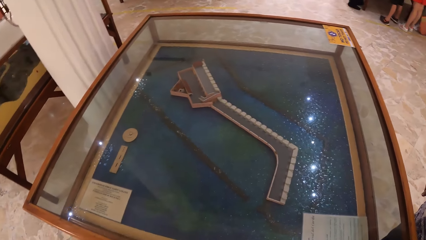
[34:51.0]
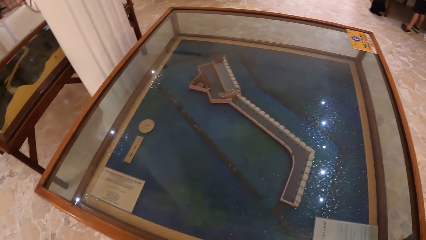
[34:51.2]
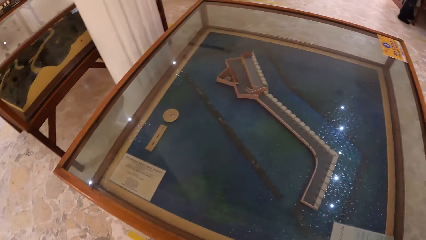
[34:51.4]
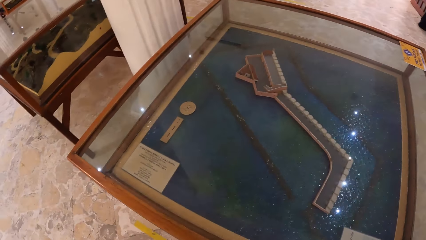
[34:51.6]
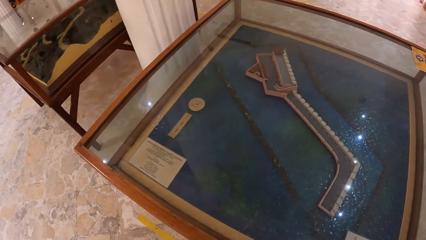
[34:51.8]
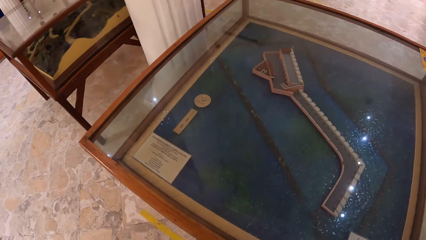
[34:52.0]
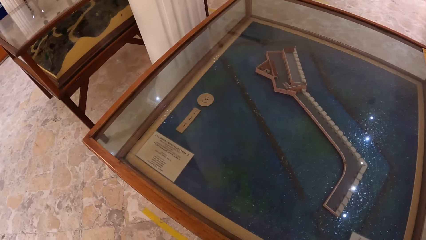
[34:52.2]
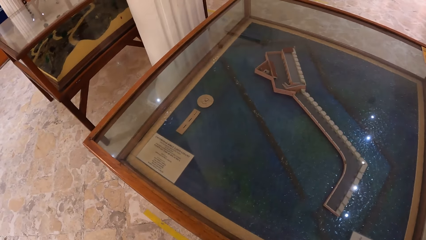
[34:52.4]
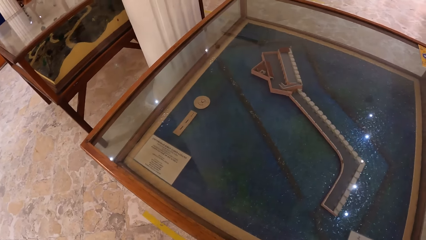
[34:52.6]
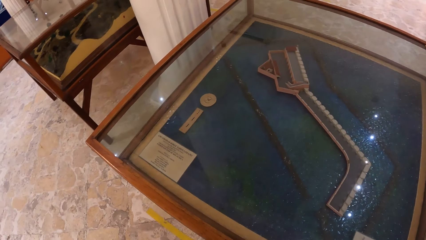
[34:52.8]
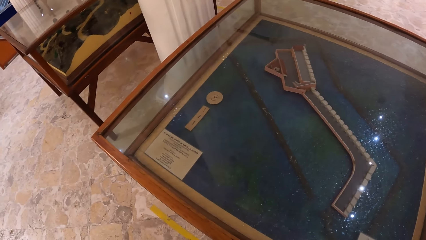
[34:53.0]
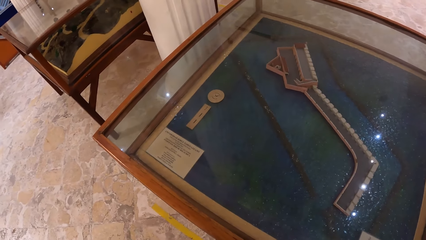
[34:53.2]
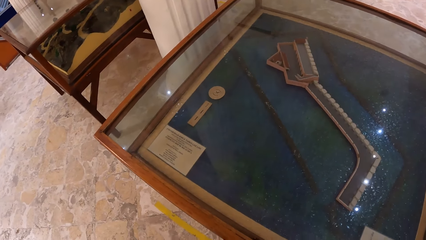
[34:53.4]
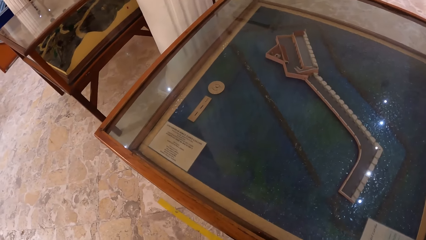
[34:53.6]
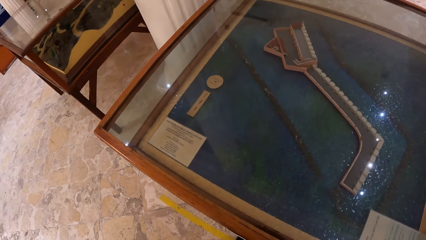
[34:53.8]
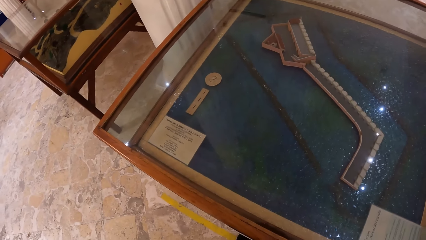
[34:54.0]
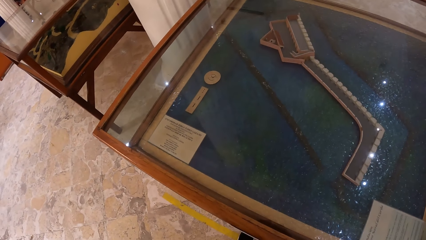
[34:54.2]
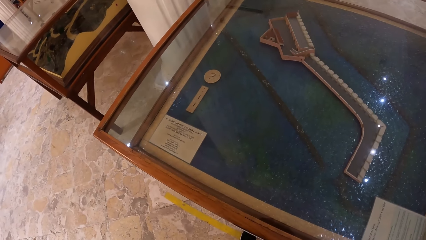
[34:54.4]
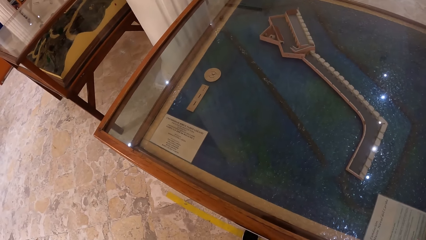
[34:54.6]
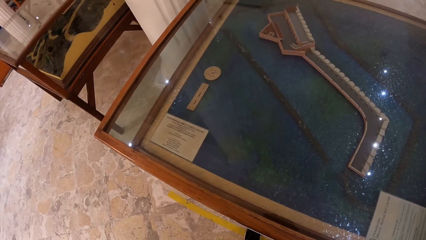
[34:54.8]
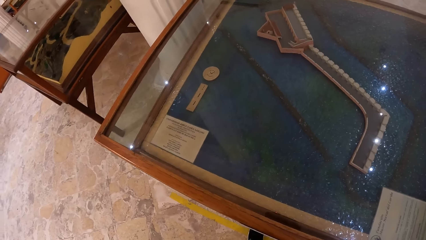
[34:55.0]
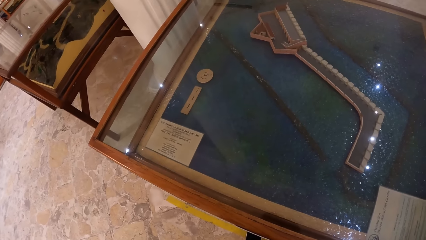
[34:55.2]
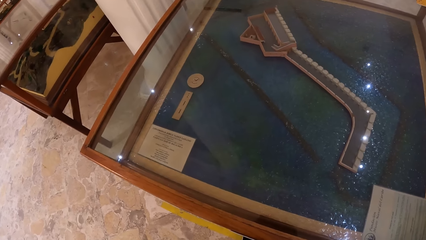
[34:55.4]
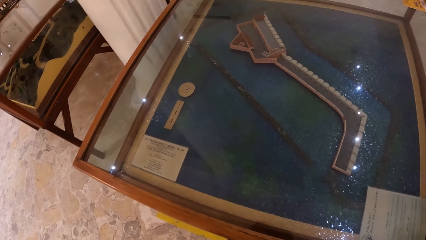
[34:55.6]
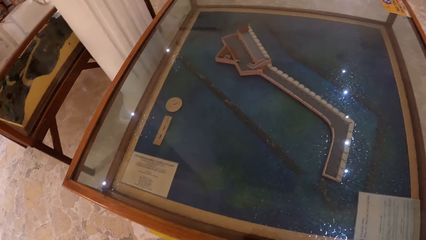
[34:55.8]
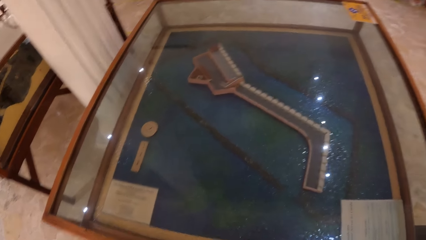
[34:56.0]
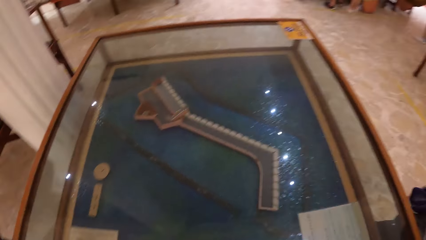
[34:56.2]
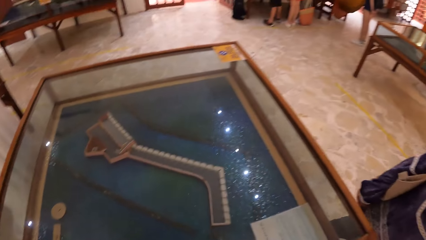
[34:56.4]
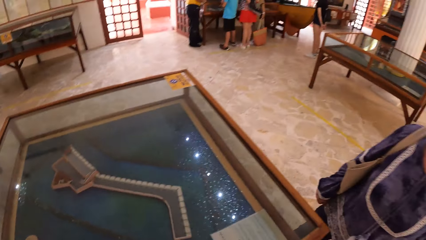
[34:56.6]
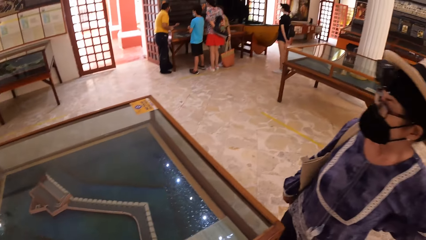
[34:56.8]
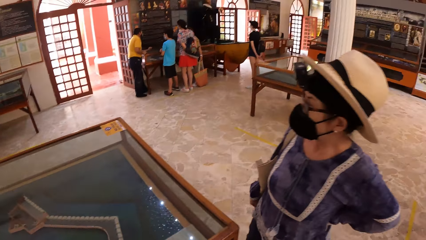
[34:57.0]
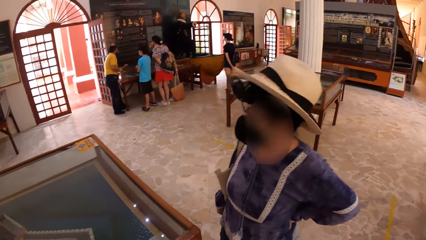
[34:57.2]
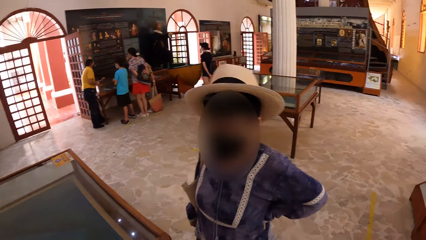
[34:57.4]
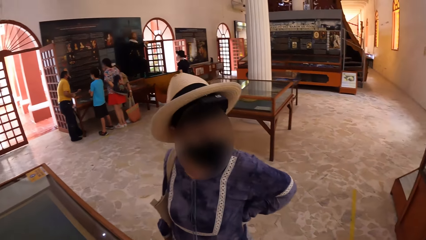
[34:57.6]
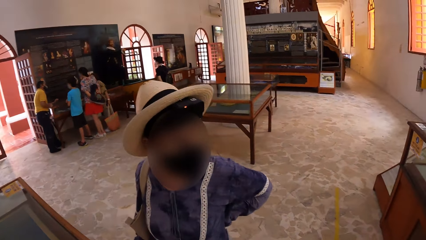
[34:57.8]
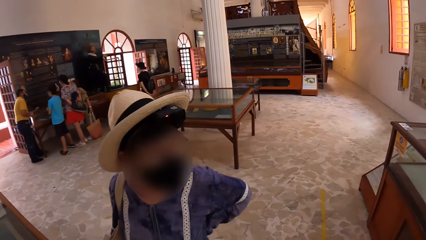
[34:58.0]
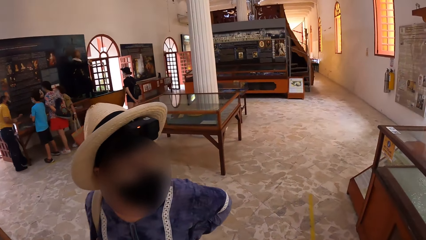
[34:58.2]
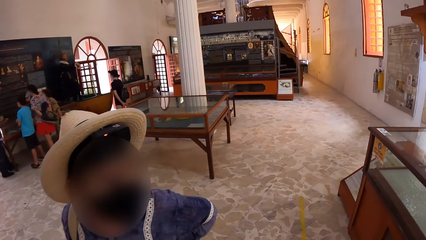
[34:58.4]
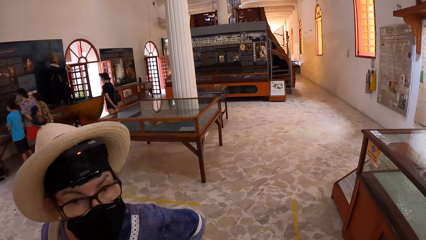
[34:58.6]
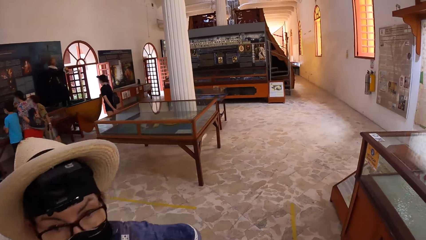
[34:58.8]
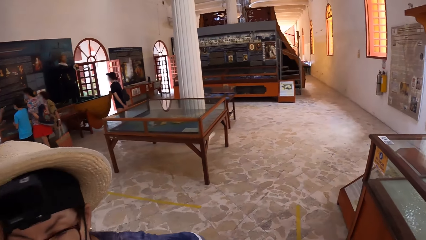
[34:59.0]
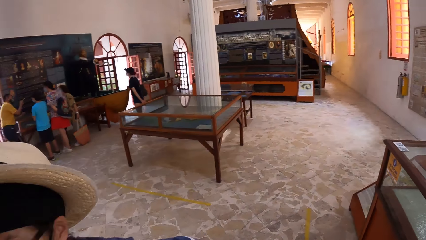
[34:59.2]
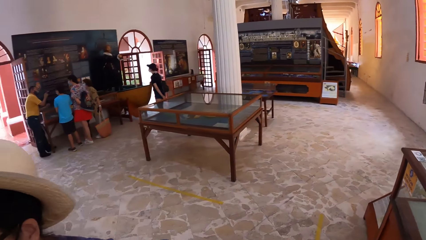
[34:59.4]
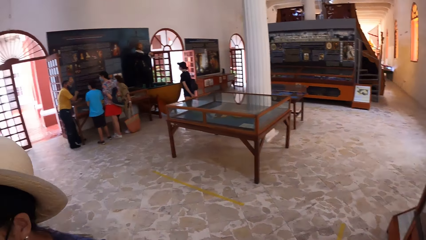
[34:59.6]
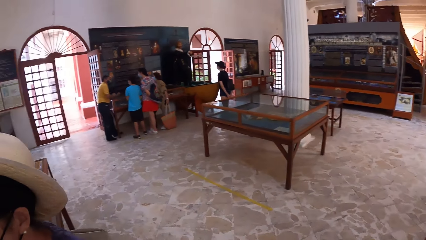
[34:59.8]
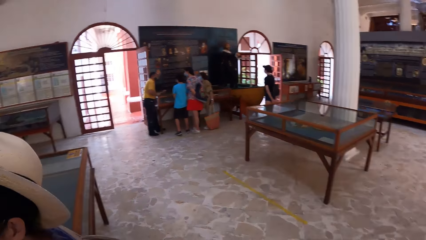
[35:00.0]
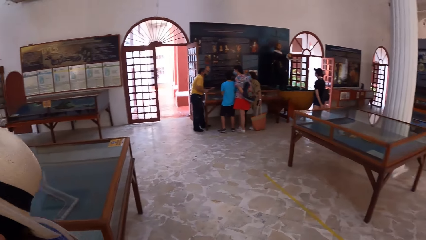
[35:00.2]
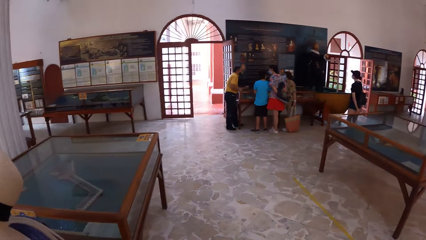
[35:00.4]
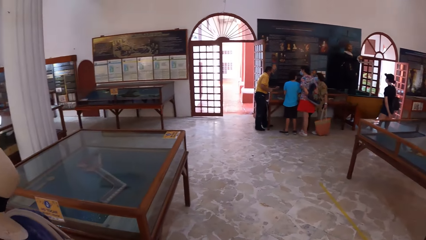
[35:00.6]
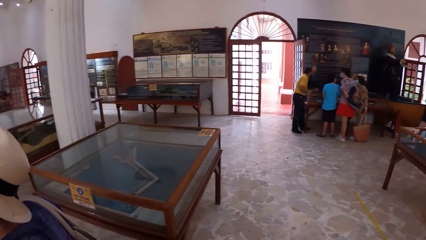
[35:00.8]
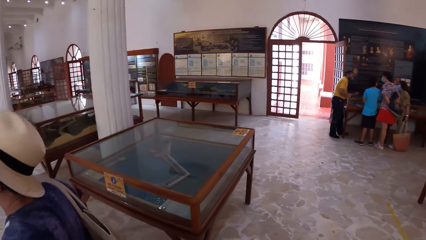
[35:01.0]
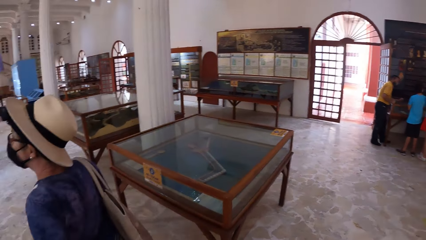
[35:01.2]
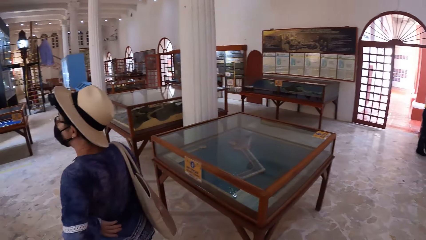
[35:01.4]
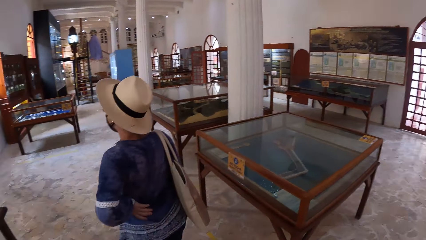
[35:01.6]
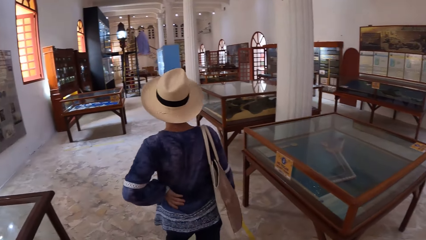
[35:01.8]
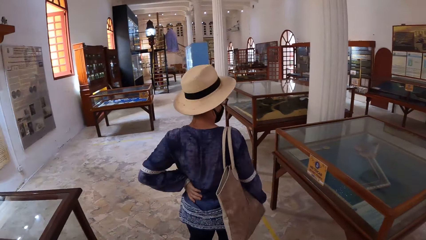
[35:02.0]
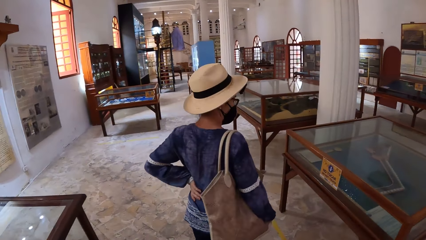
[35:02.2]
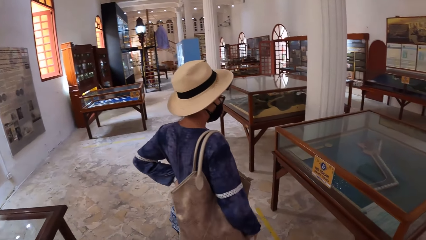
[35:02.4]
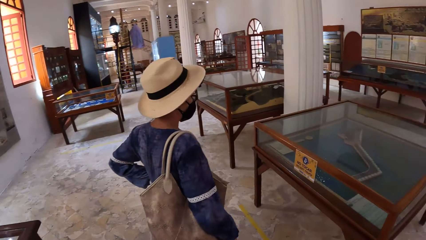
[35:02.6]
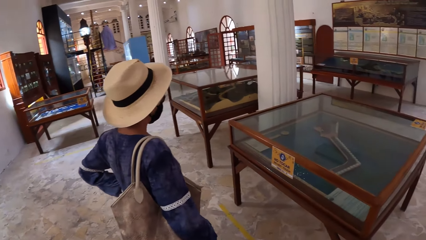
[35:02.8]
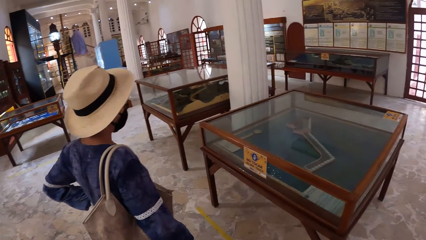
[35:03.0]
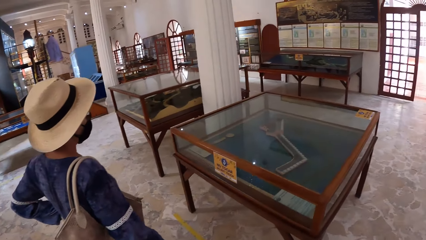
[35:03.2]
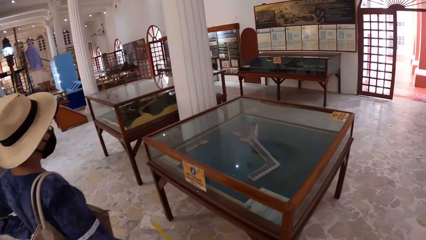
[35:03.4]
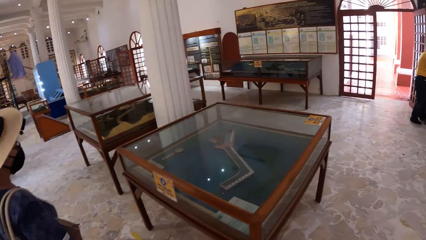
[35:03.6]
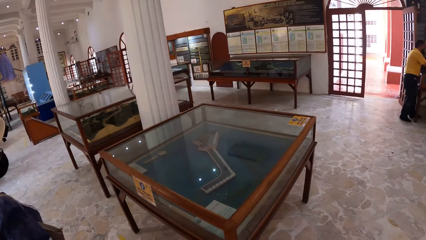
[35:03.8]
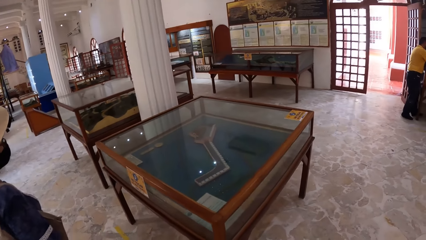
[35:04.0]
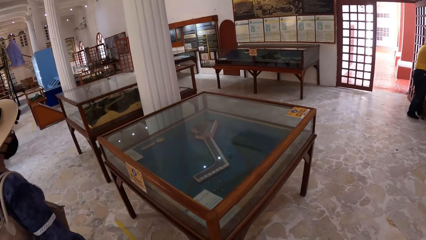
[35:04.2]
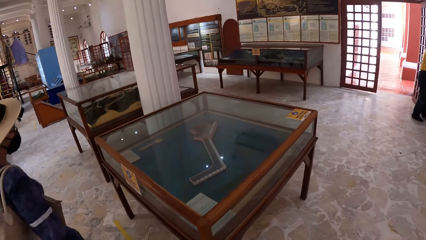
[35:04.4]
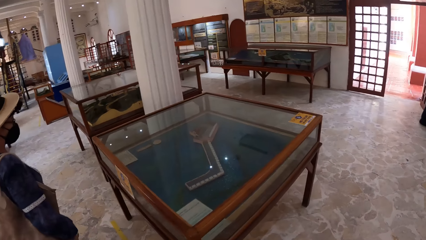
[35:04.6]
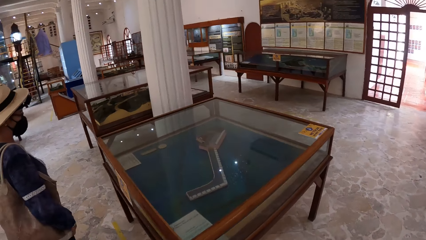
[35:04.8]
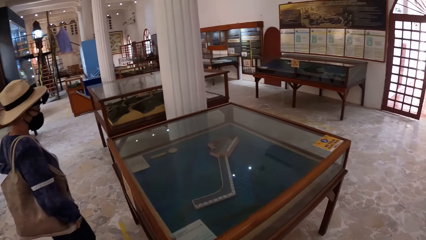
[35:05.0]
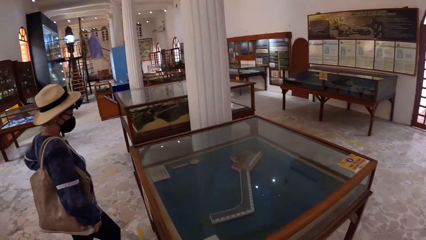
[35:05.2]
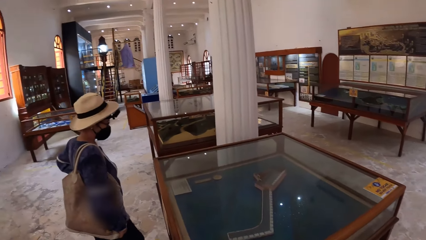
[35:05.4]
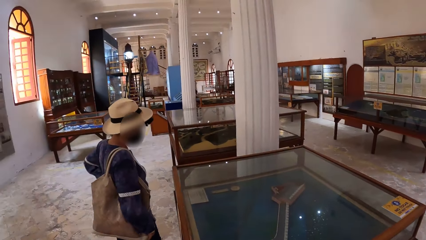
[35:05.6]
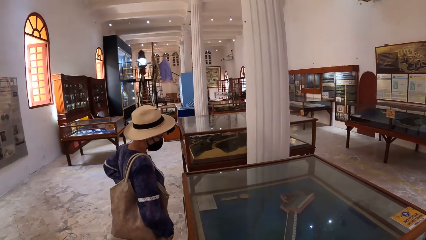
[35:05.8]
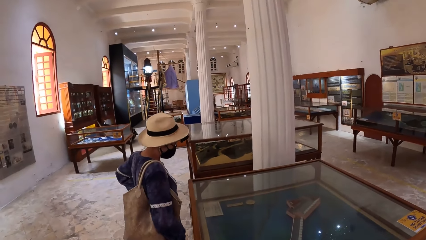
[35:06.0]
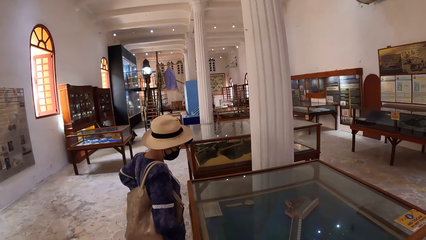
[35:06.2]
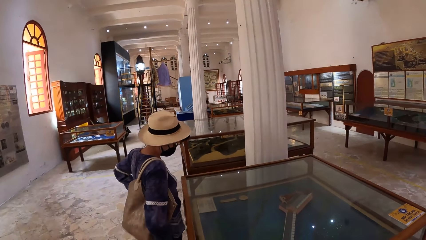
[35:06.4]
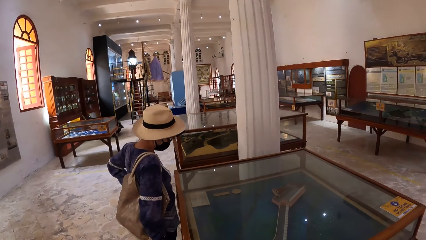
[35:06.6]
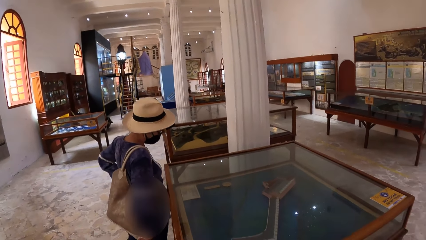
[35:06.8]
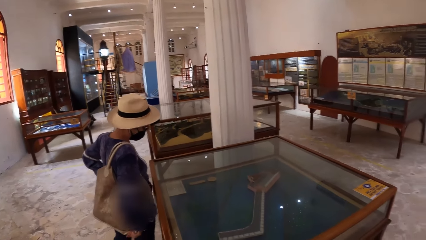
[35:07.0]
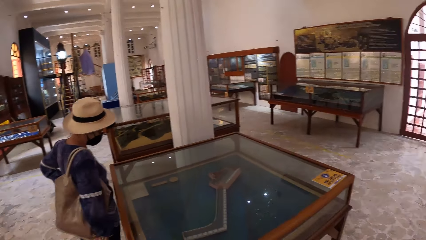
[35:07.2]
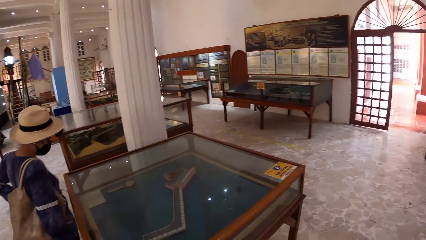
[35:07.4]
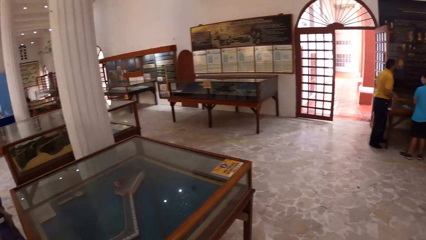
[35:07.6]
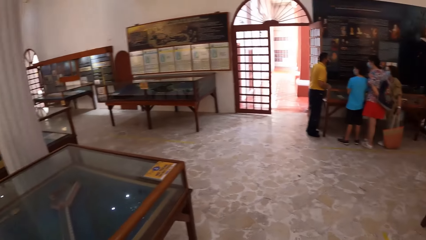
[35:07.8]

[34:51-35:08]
The camera wearer interacts with a person. They look around.
